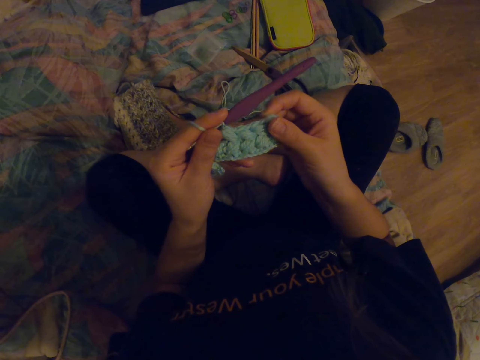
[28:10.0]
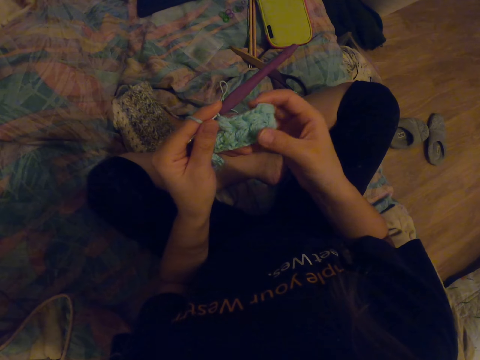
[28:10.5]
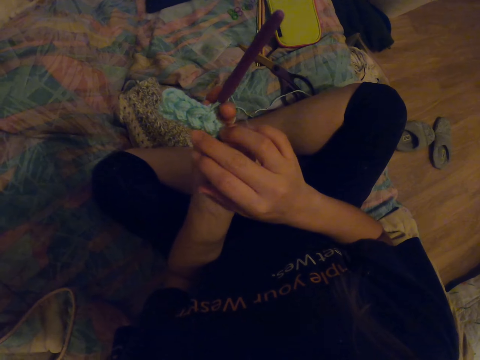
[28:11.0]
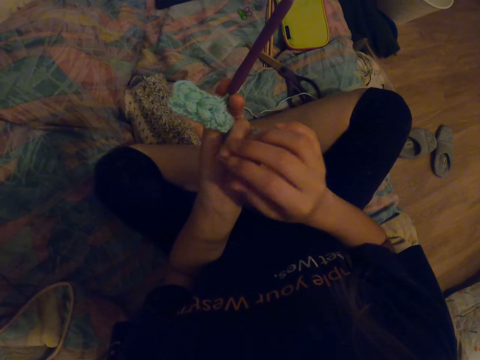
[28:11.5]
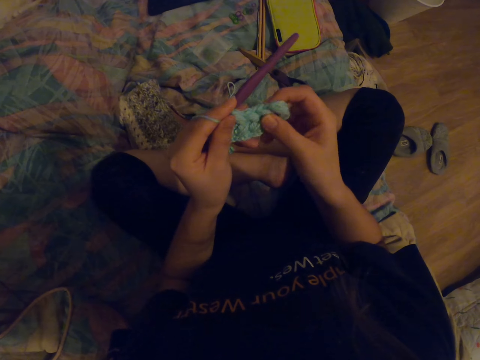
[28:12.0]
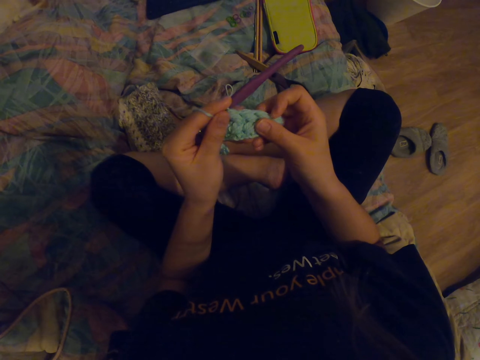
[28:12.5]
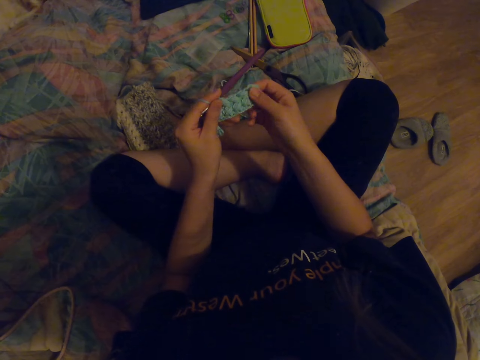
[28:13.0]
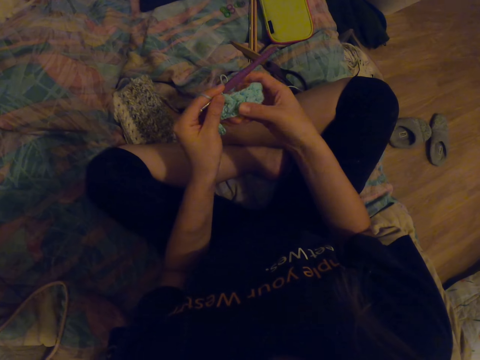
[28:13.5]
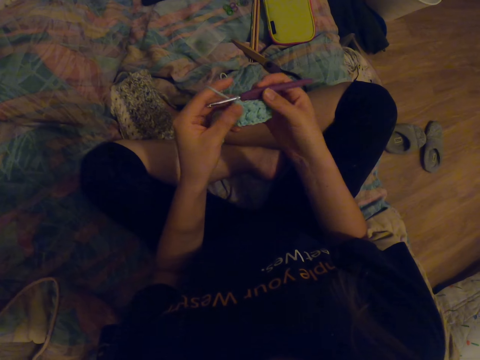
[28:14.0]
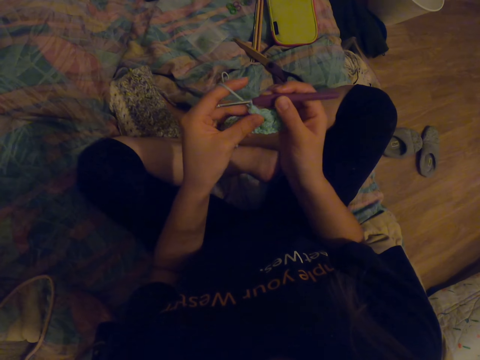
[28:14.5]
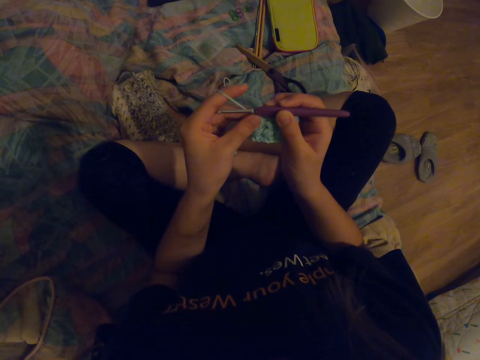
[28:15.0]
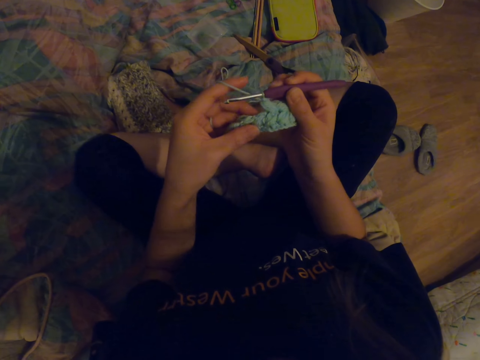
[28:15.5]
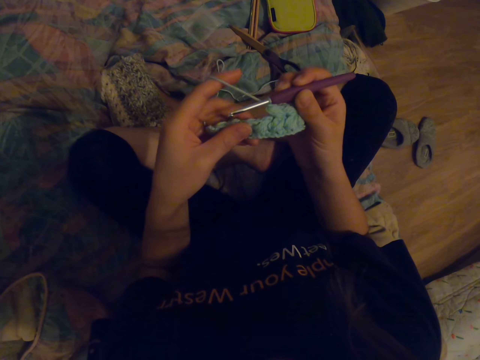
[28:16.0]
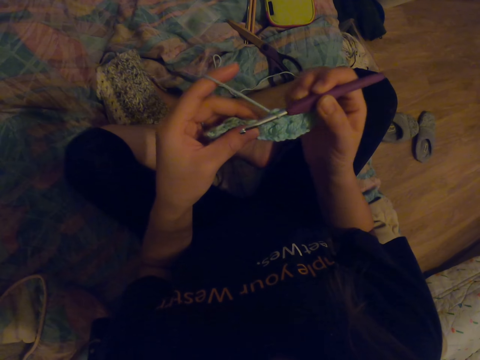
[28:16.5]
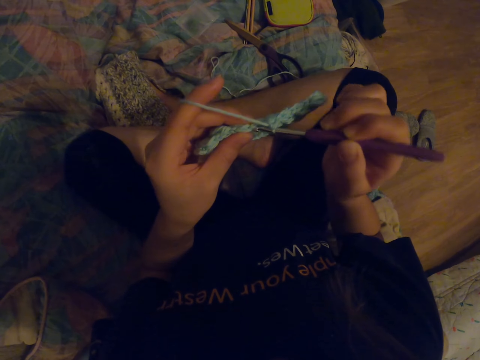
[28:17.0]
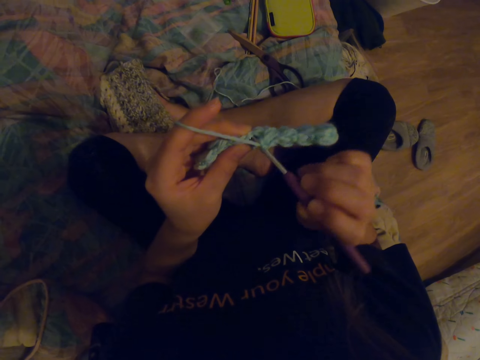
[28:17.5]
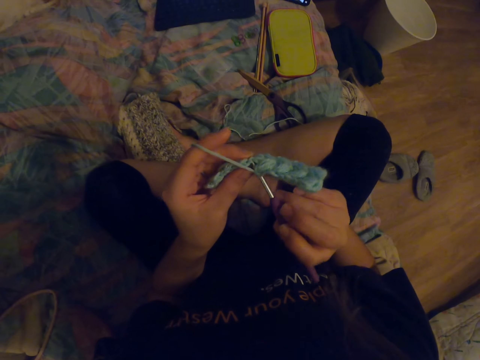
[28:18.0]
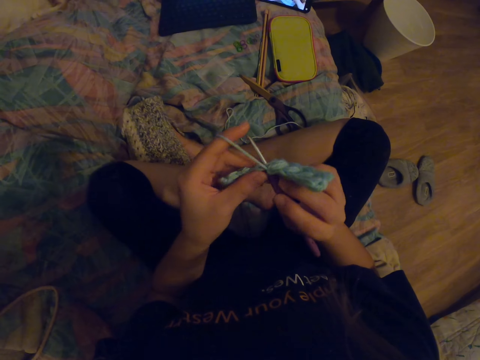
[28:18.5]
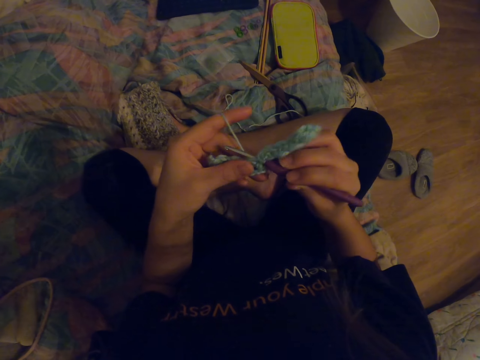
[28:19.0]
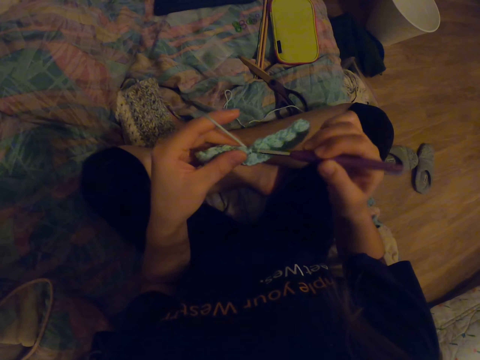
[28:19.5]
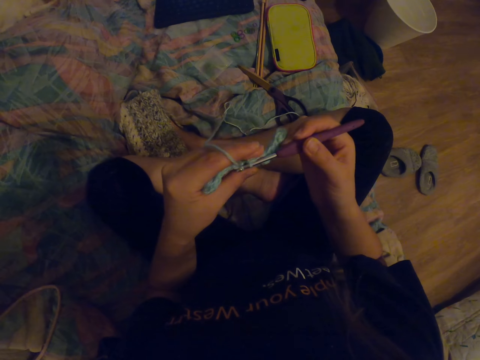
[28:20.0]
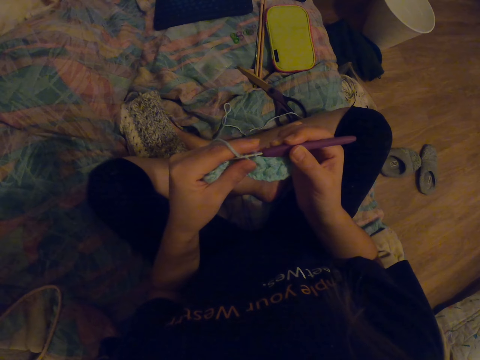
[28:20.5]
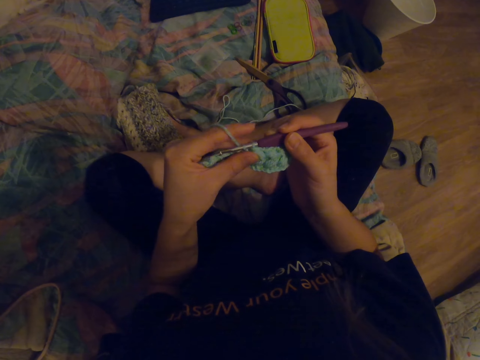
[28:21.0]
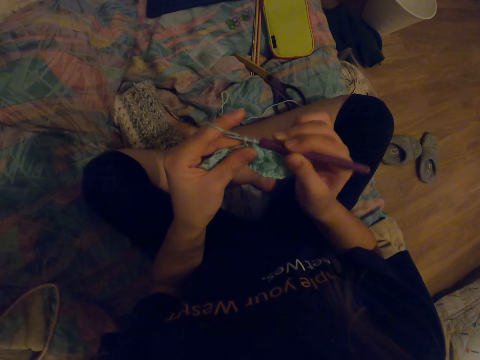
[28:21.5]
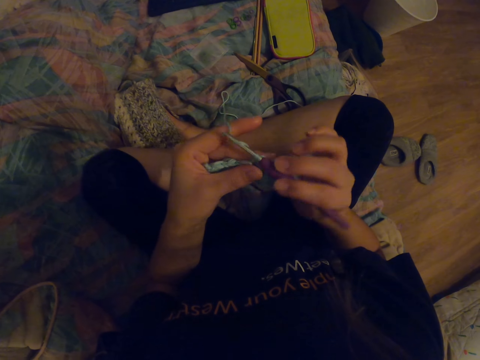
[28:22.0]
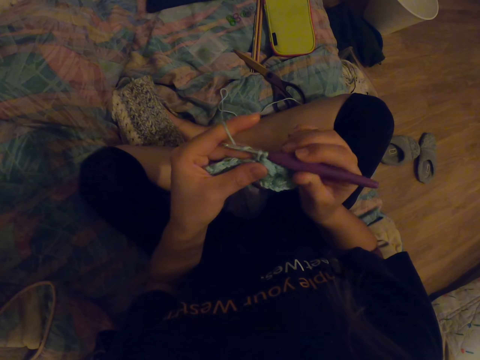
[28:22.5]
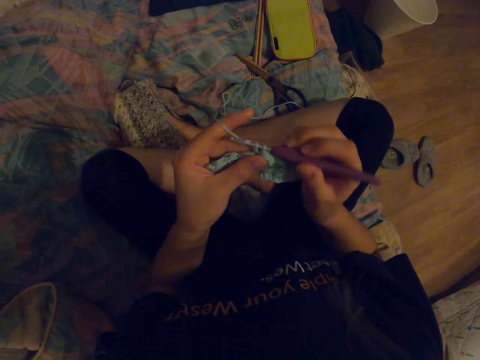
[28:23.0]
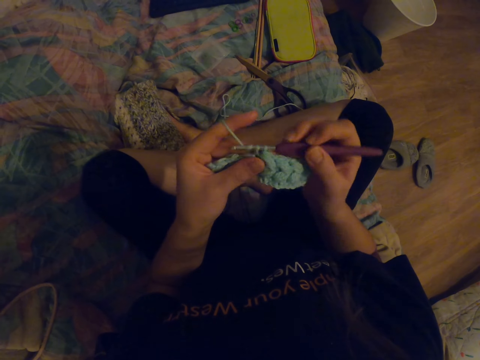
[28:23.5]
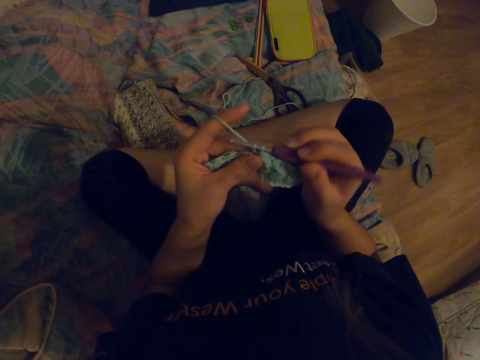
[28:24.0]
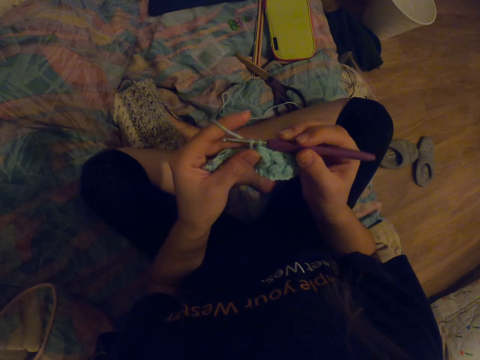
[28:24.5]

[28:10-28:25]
The camera wearer looks at the fabric. They knit the fabric with a crochet hook.

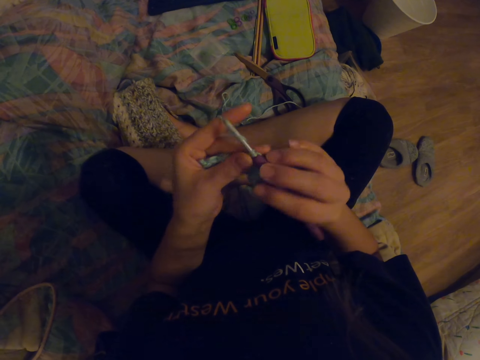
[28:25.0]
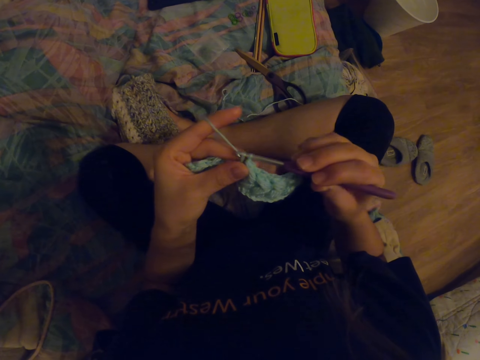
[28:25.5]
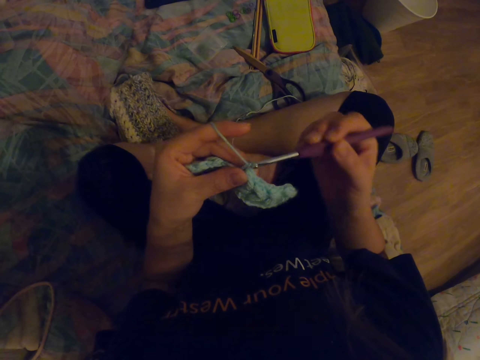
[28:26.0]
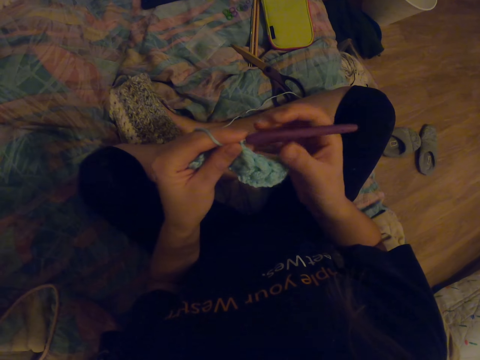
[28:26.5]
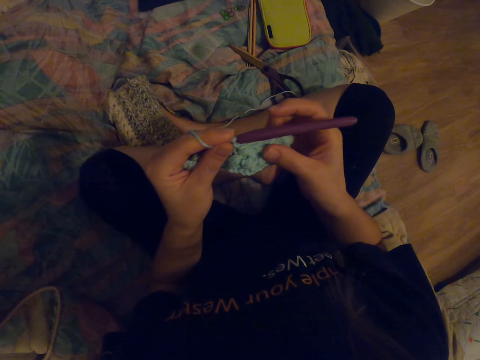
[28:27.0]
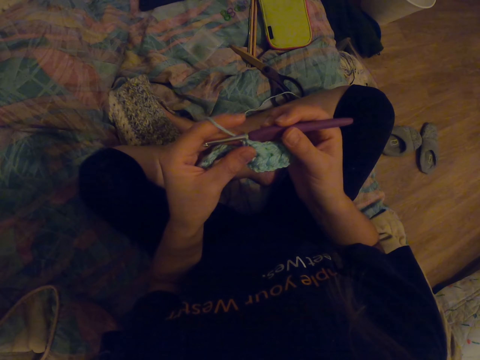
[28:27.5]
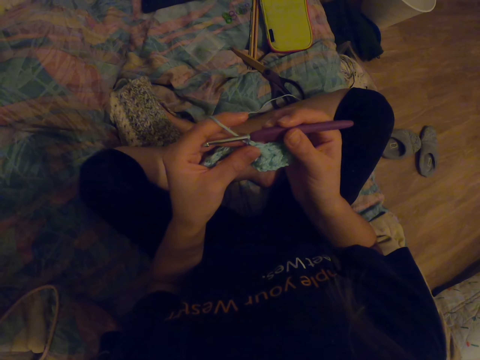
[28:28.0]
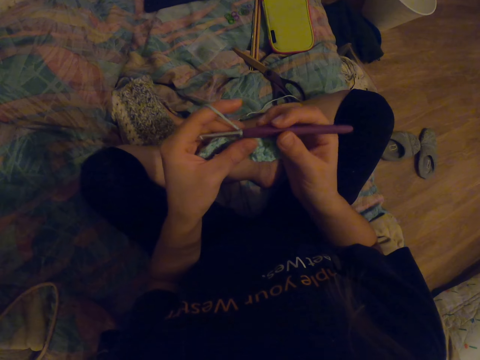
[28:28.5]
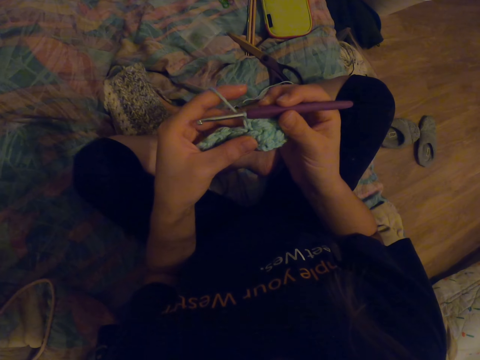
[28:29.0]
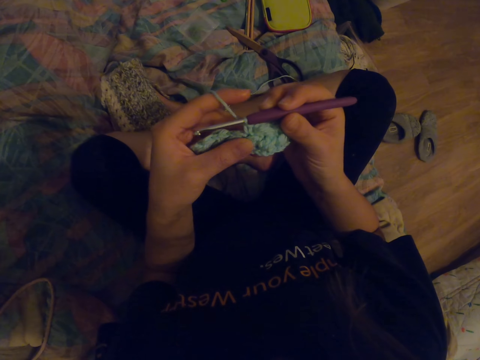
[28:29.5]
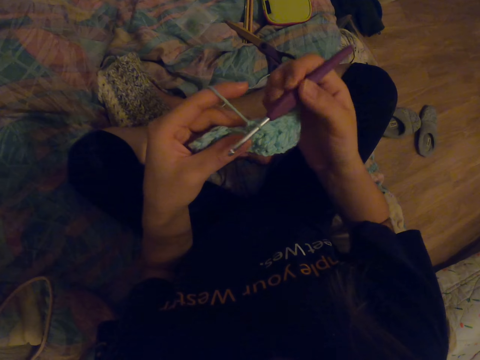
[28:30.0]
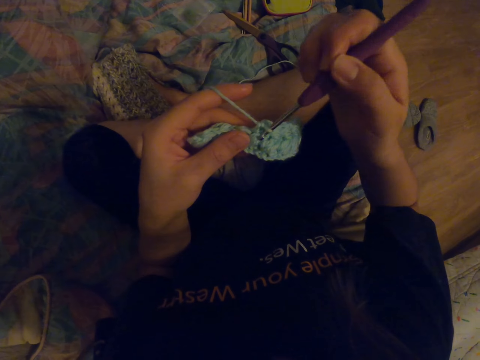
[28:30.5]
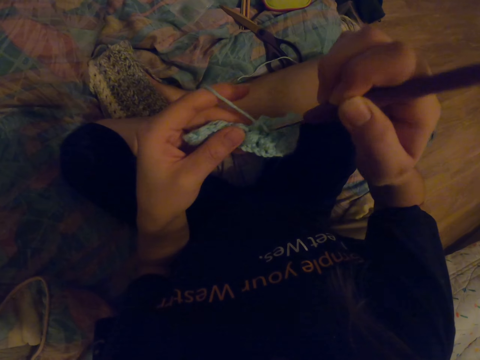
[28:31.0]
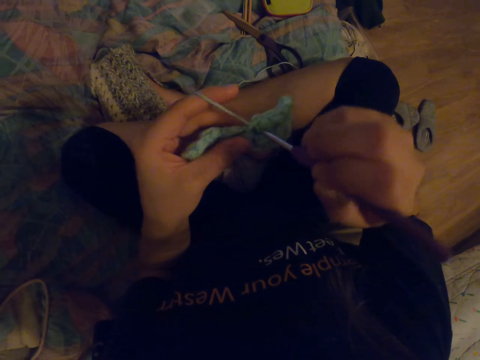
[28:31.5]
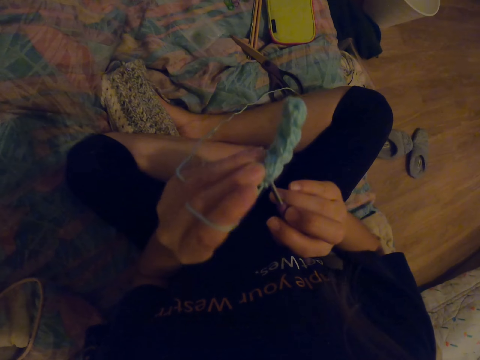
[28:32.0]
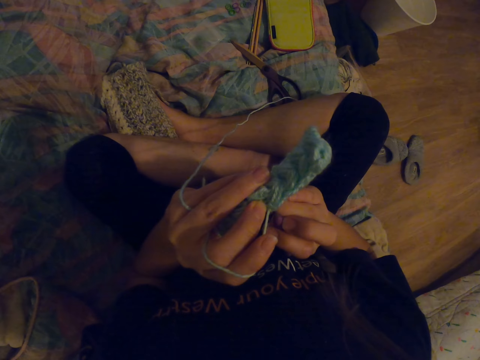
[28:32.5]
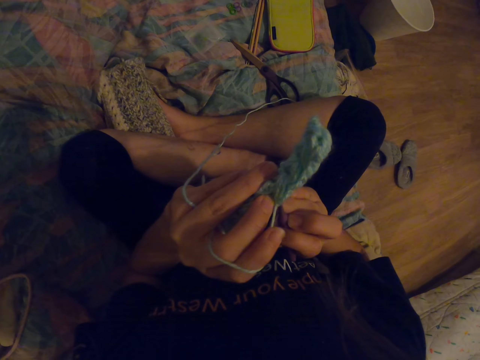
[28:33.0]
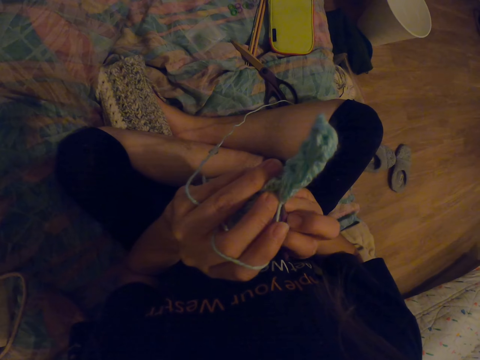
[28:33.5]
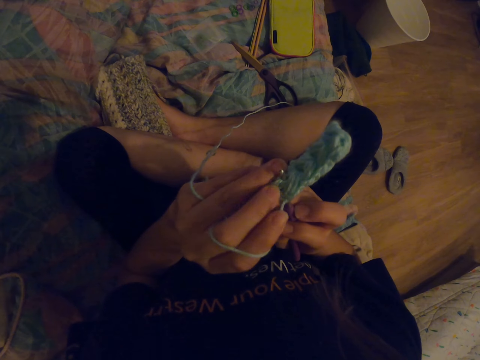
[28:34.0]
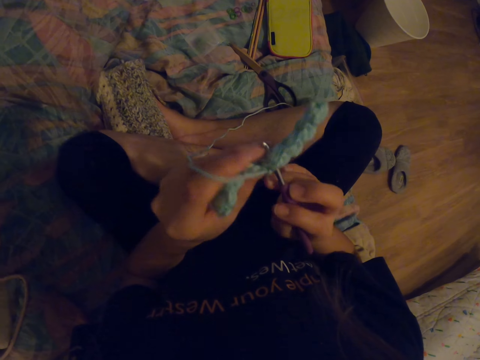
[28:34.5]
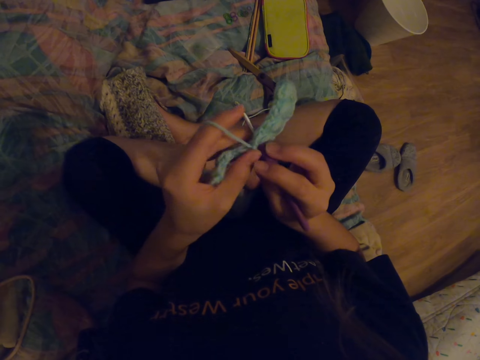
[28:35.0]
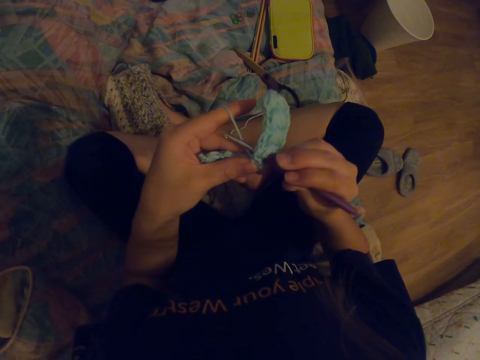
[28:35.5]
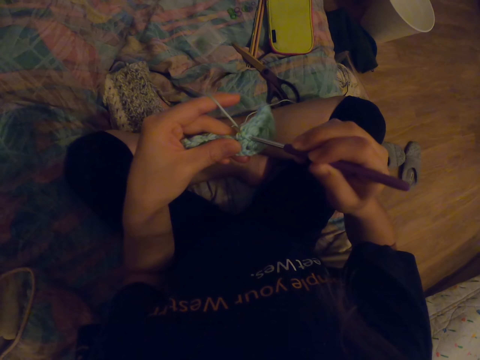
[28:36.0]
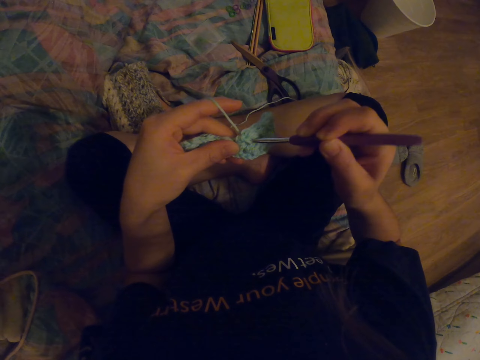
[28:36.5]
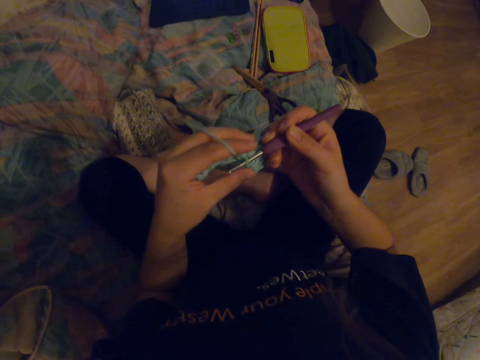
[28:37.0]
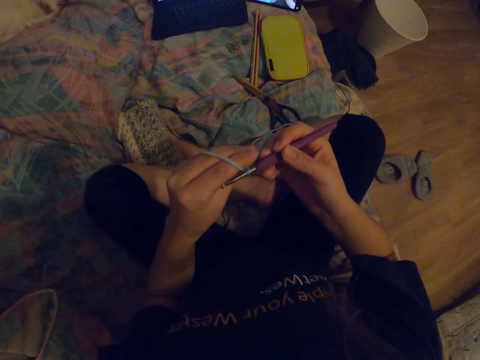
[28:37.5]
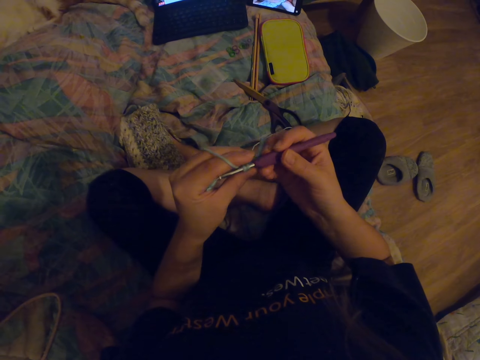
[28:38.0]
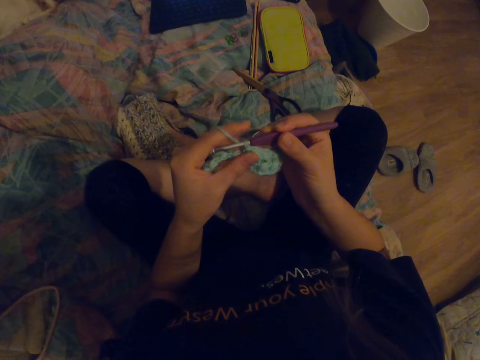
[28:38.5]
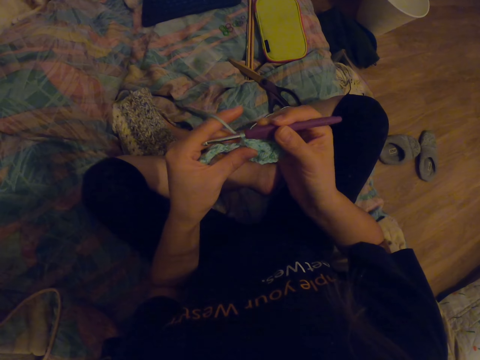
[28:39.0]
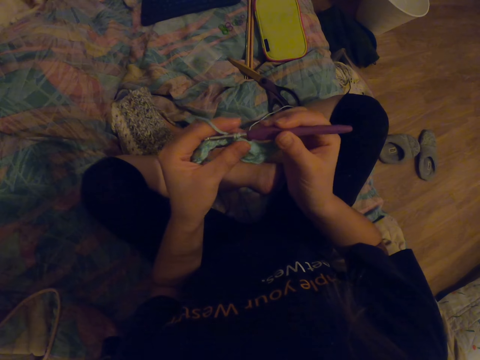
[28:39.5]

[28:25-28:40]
The camera wearer looks at the fabric. They knit the fabric with the crochet hook.
